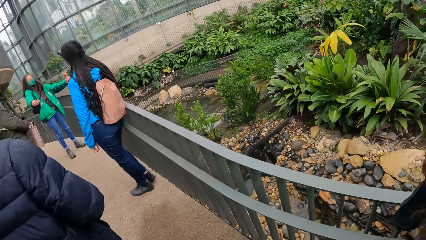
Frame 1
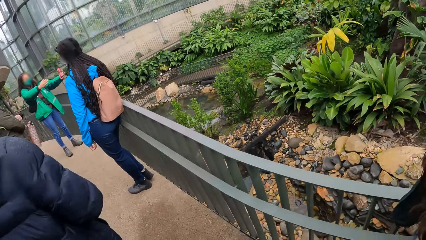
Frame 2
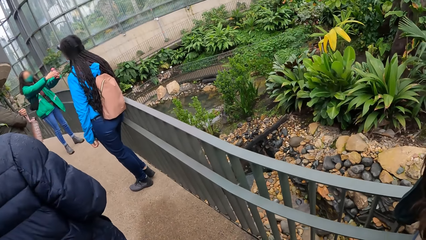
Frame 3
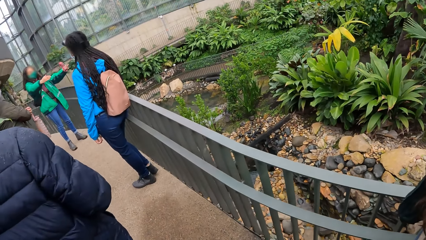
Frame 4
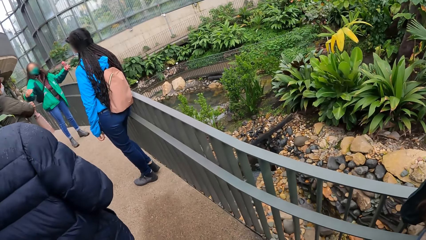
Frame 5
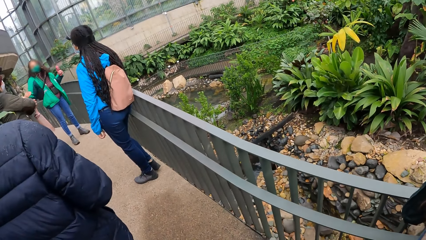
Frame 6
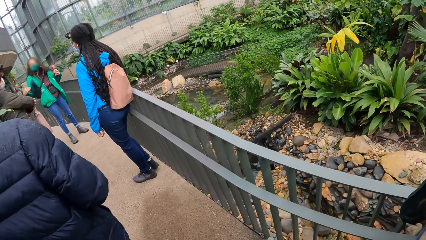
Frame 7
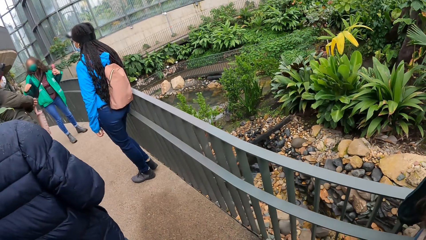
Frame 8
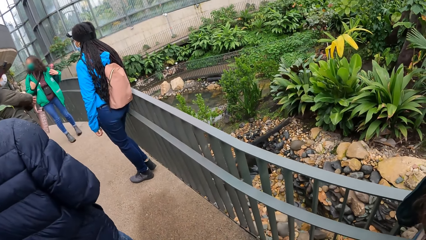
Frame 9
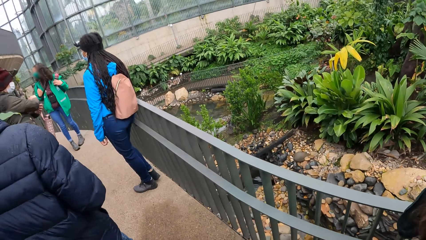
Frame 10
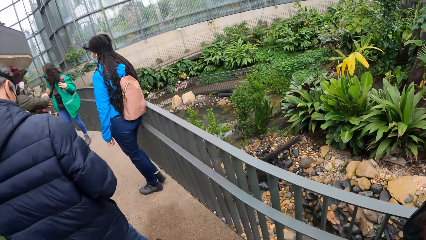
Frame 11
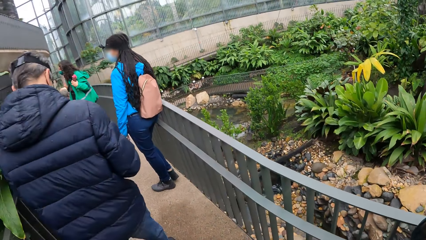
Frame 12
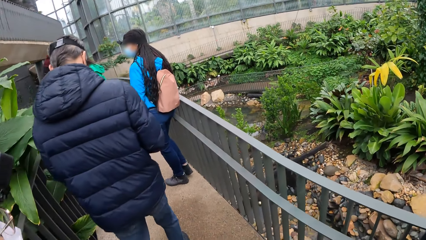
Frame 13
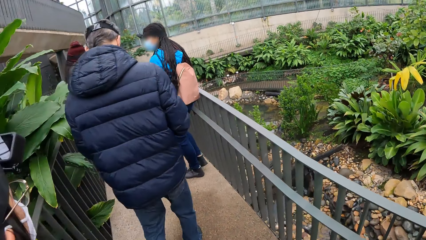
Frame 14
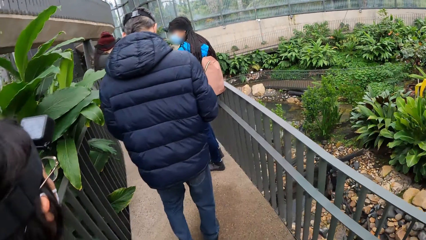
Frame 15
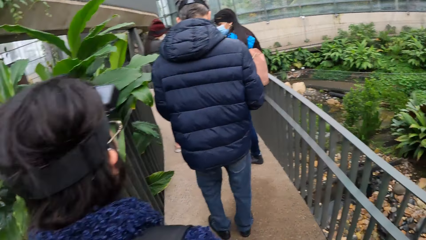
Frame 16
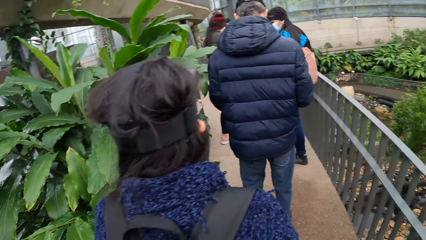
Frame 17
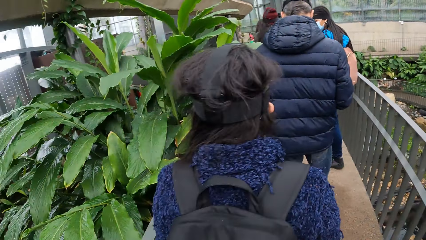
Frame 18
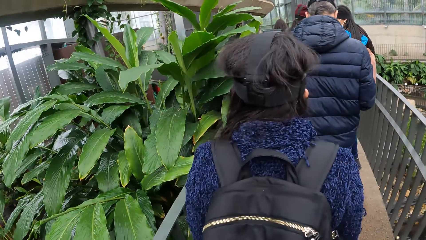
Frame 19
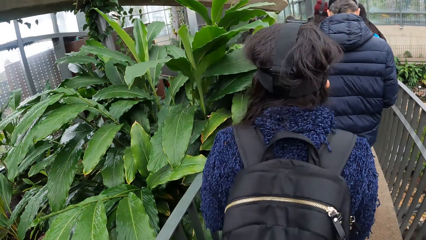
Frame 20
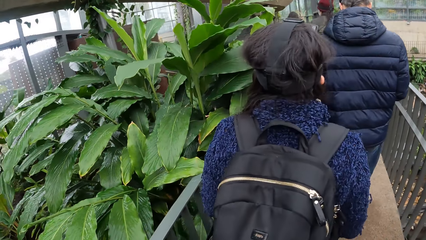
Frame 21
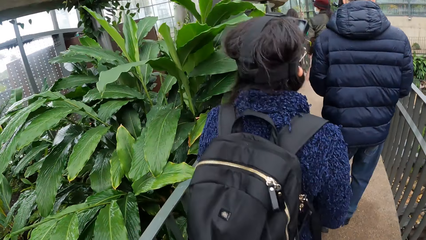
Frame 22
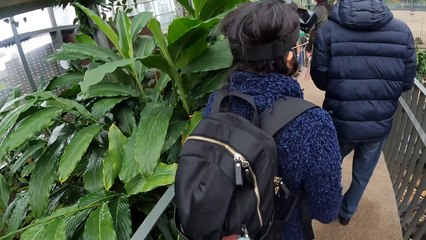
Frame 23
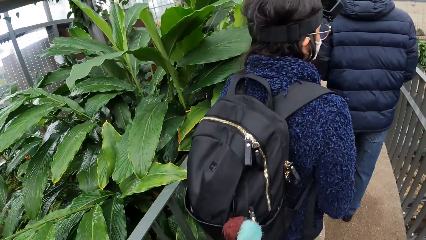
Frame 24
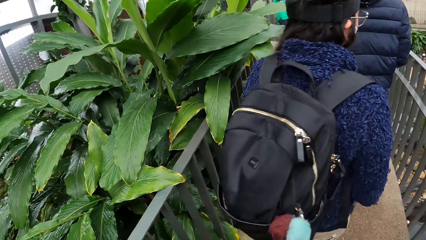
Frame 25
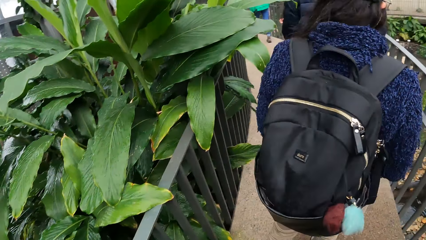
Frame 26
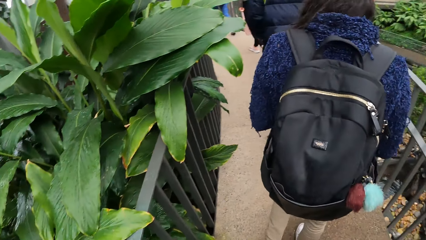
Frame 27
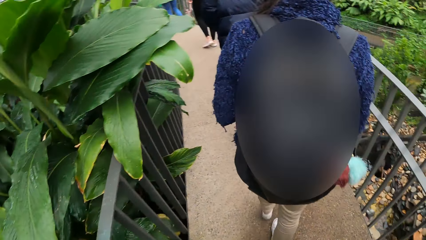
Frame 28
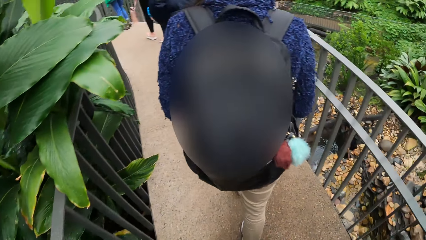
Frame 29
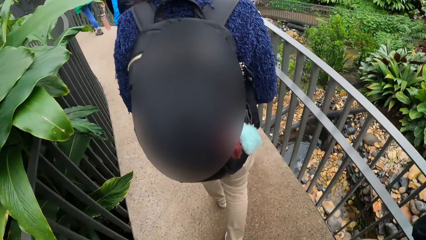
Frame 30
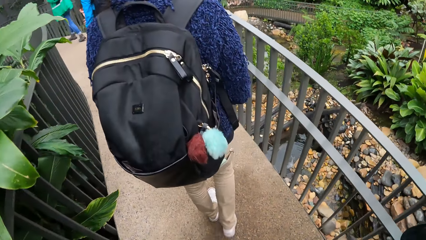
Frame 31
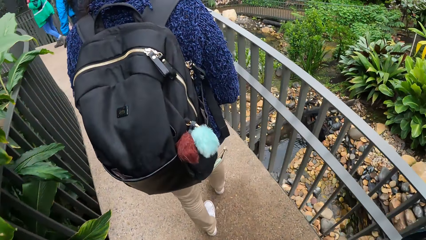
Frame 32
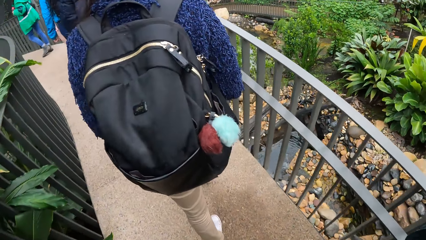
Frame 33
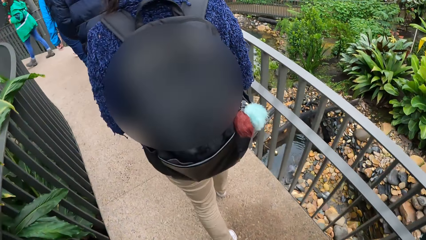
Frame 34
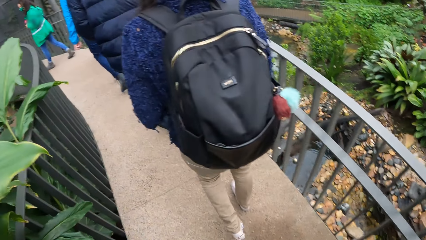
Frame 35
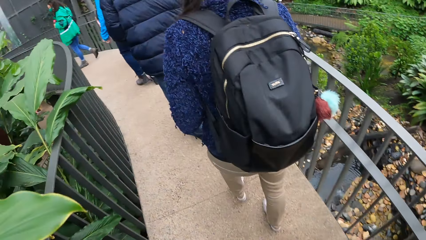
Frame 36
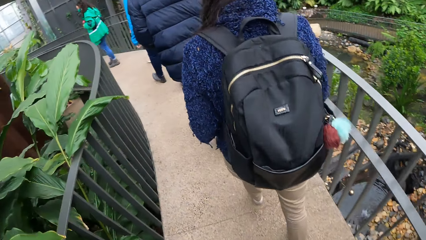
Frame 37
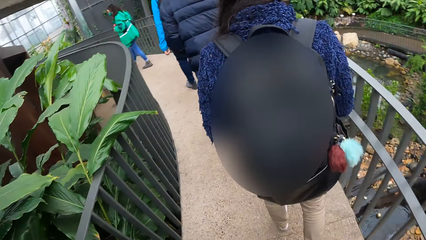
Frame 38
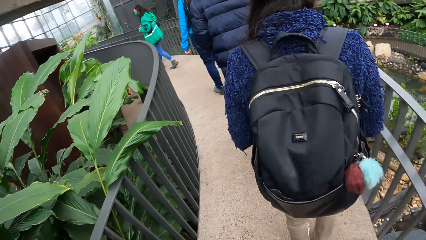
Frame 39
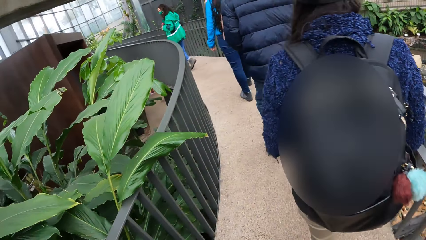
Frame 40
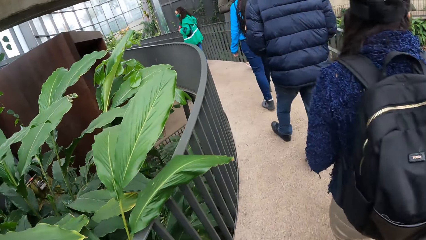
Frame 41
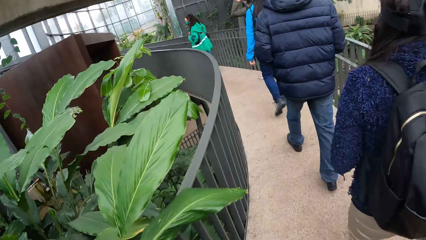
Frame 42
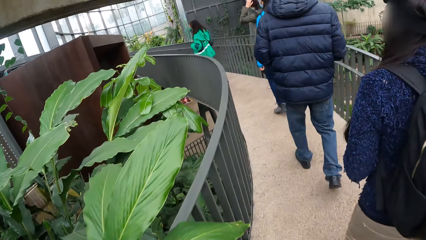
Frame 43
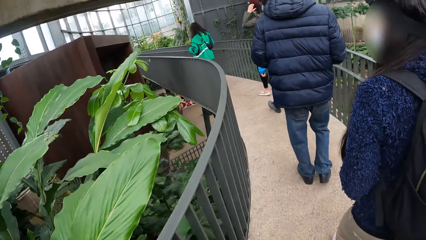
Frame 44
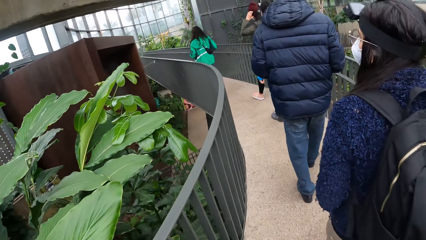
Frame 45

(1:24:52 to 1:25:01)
The camera wearer walks along the pathway in the forest. The group of people walk along the pathway in the forest.

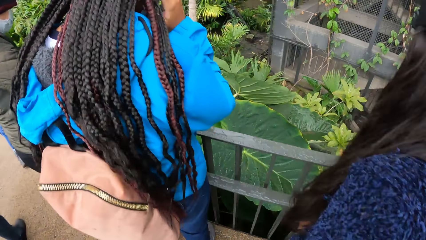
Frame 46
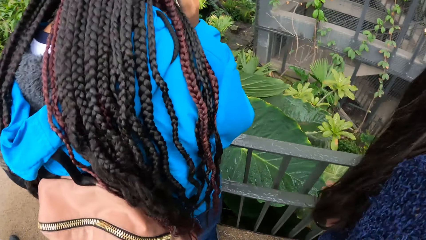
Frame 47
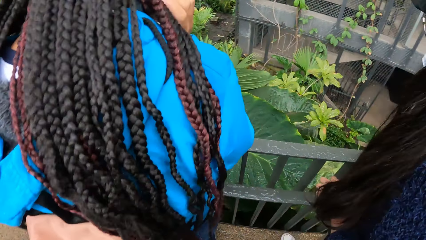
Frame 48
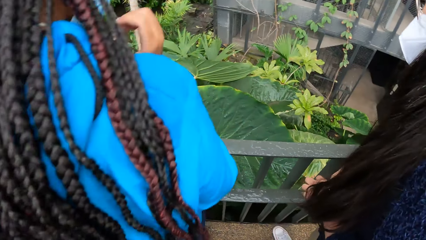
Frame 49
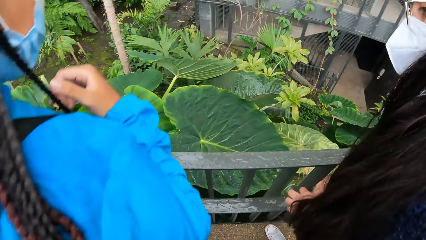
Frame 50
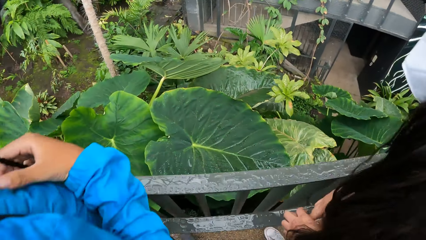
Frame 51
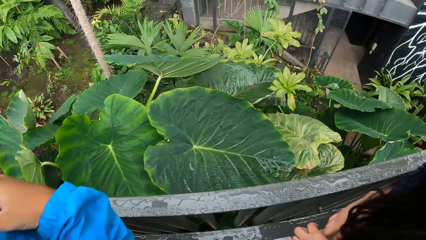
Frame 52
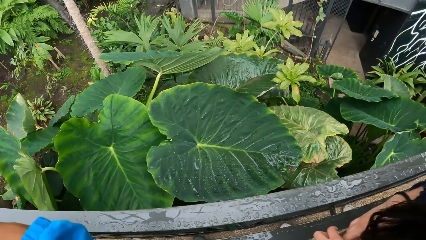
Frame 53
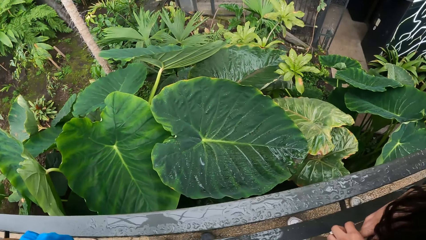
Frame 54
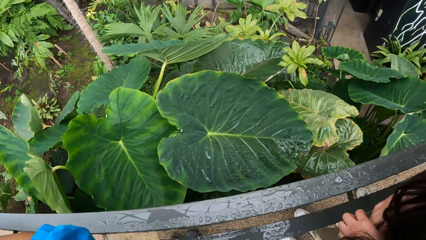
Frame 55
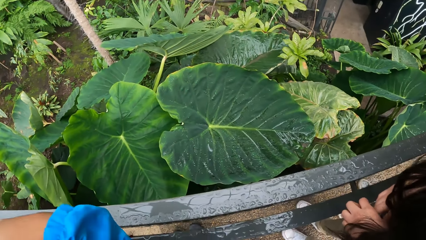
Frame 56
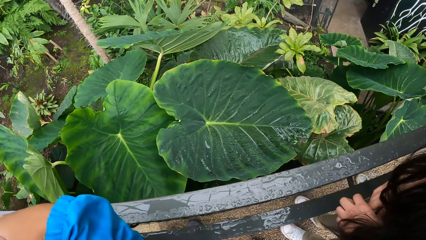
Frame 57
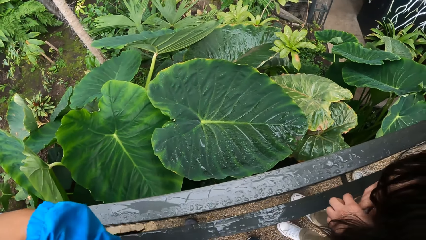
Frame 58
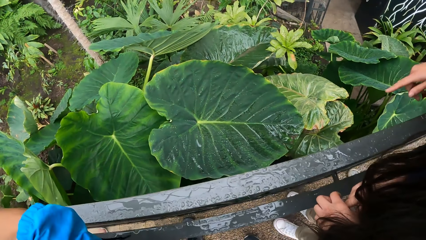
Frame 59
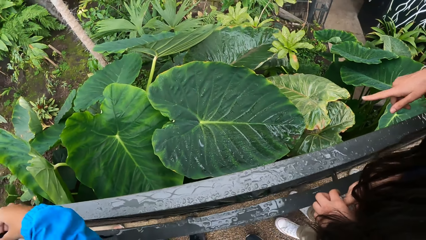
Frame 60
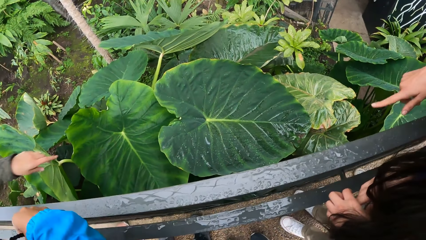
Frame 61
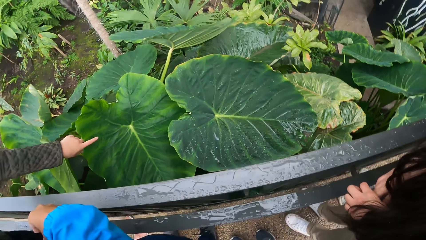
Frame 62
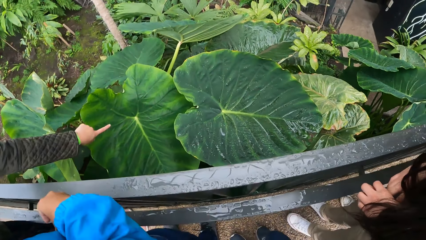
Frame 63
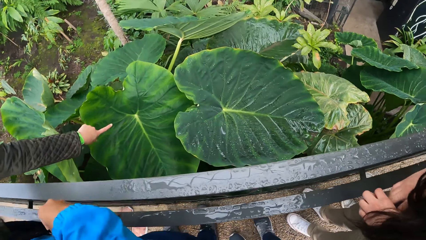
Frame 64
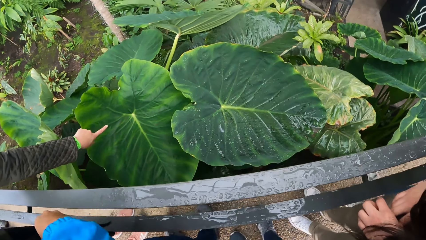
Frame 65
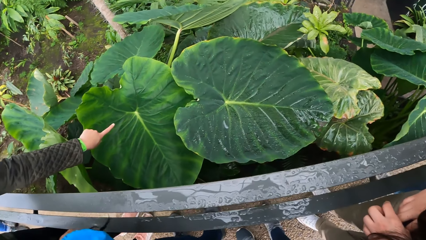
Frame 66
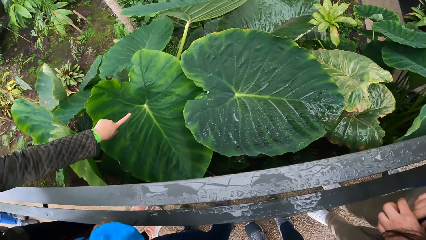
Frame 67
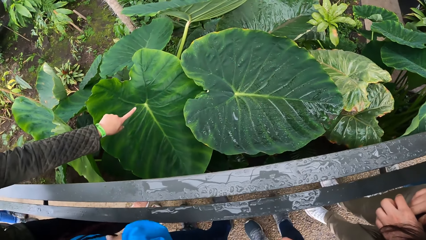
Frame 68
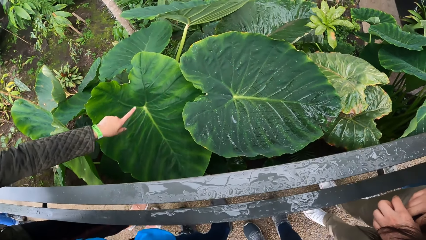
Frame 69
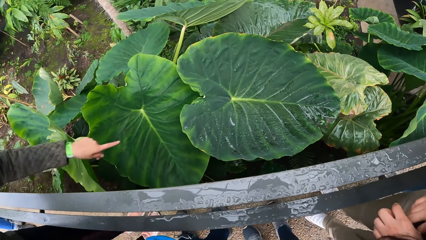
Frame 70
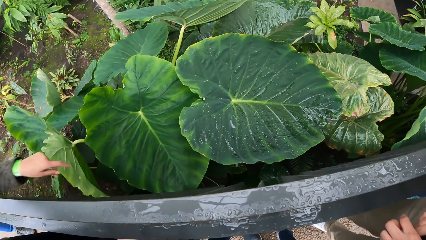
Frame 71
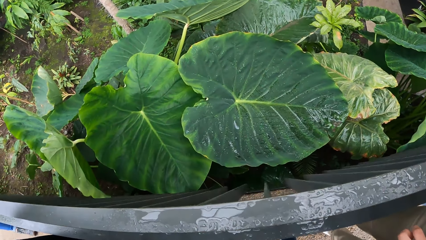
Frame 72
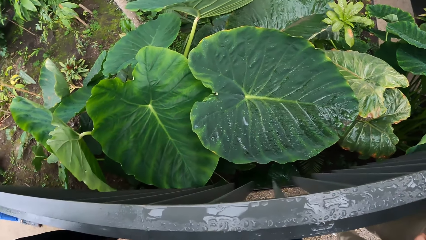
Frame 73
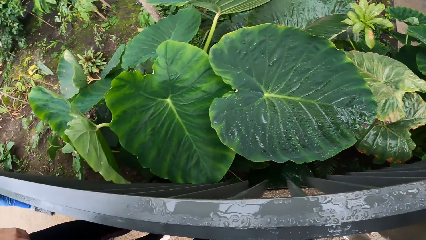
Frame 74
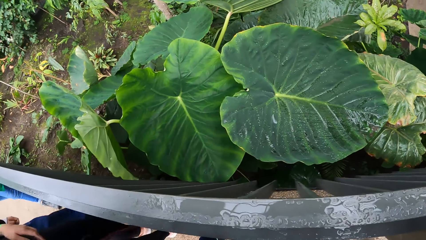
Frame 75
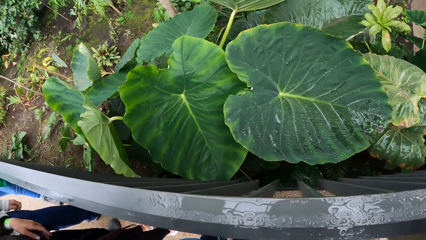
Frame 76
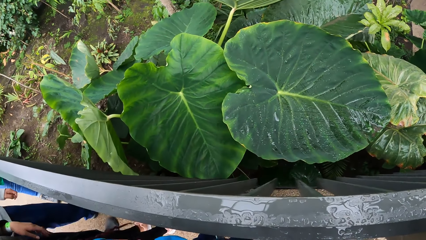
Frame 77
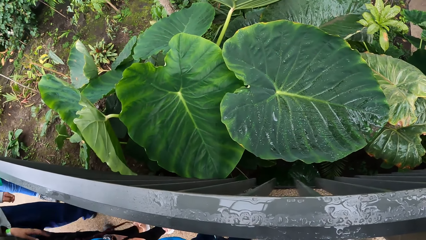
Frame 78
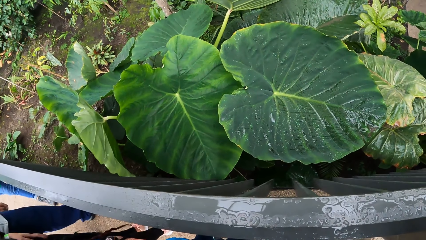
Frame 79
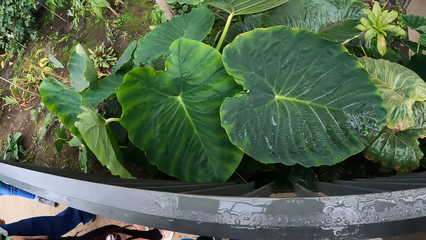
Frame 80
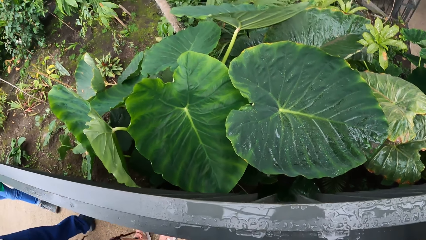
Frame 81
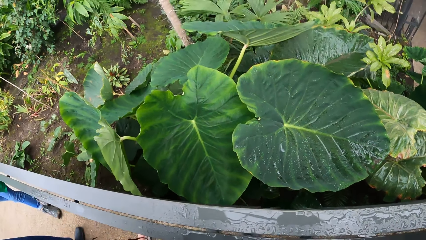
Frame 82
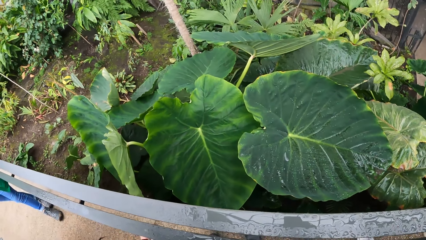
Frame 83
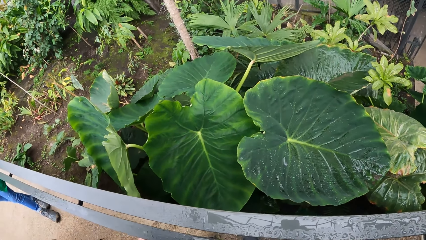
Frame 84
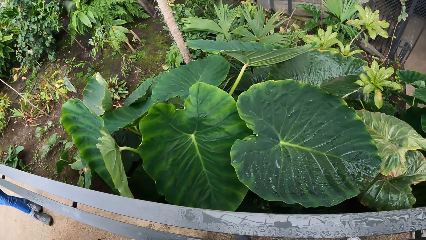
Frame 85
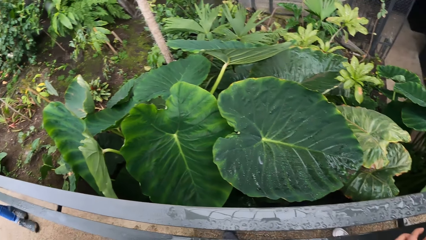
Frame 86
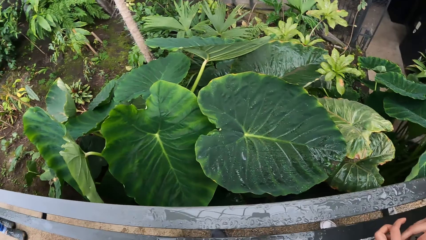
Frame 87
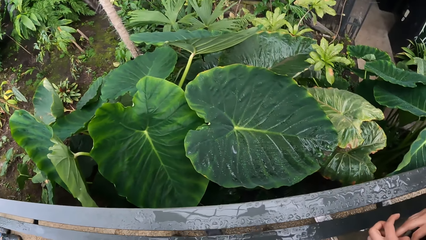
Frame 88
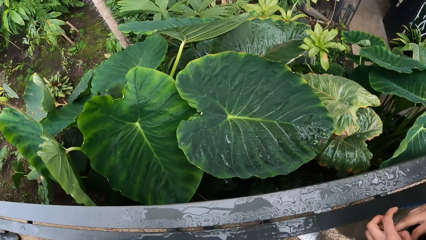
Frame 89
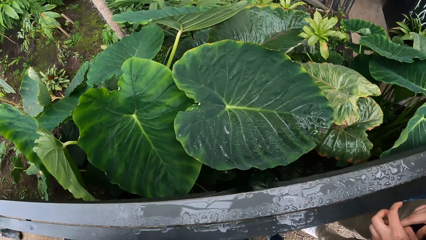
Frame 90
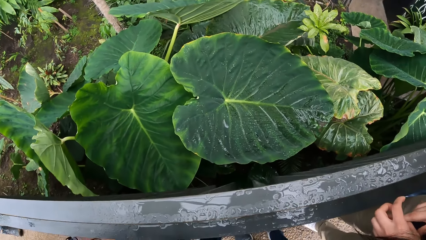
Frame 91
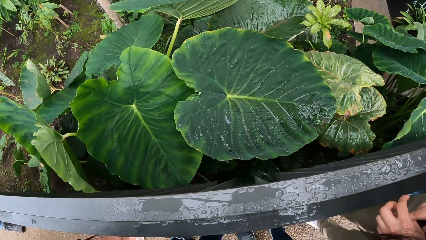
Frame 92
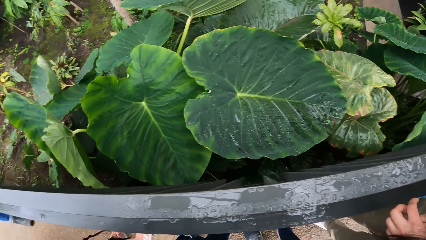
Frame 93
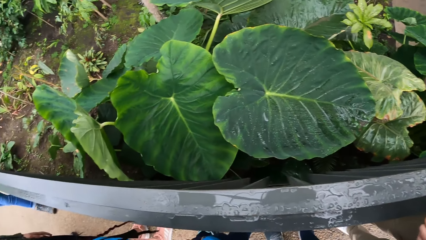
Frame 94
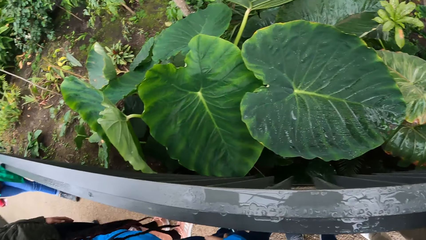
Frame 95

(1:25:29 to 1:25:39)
The camera wearer looks at plants. A woman points to a plant with her left hand.
